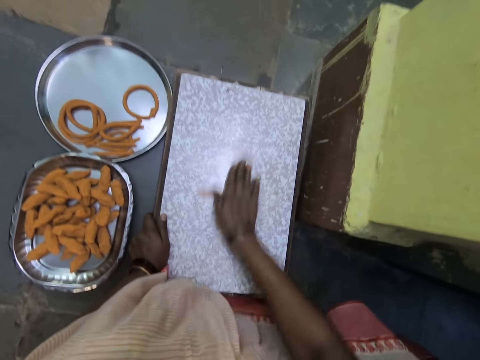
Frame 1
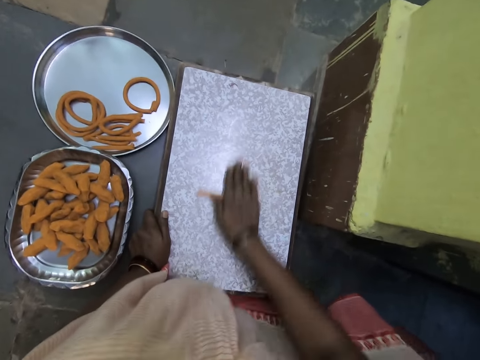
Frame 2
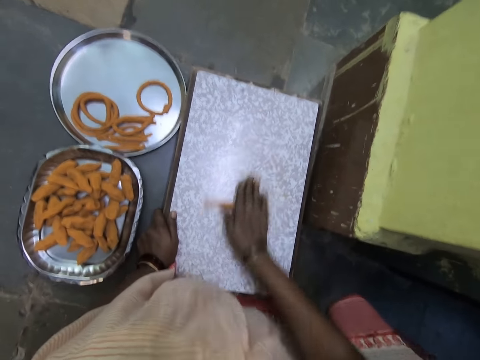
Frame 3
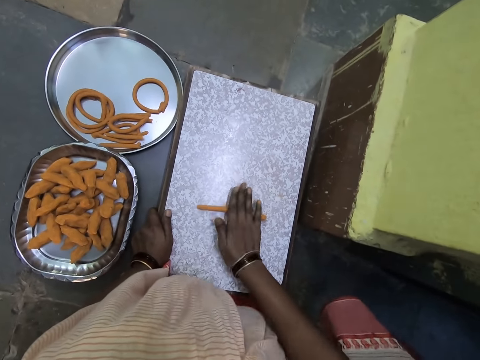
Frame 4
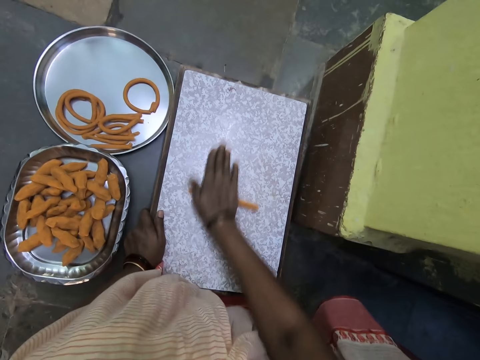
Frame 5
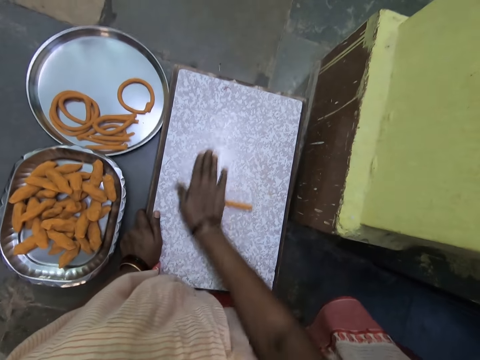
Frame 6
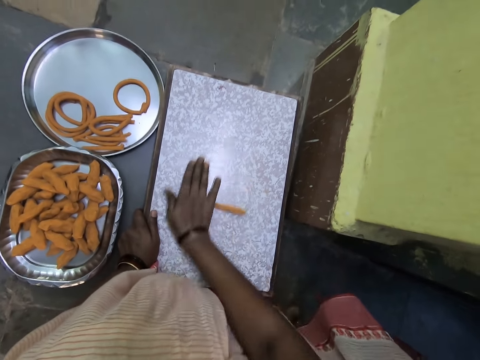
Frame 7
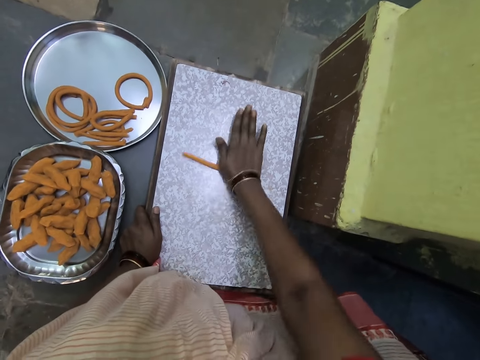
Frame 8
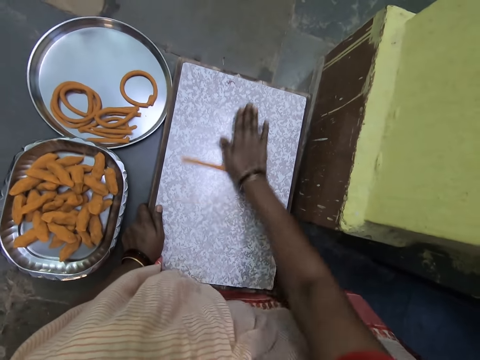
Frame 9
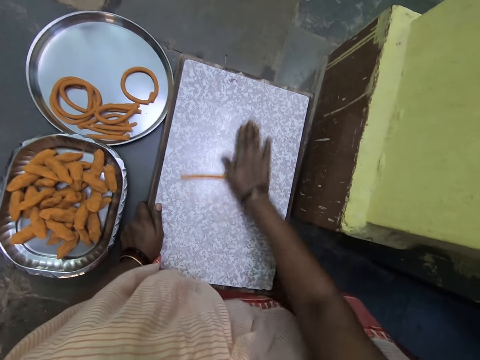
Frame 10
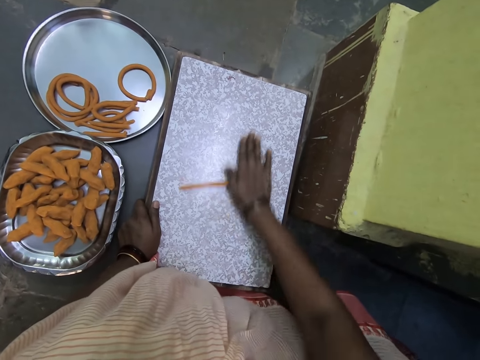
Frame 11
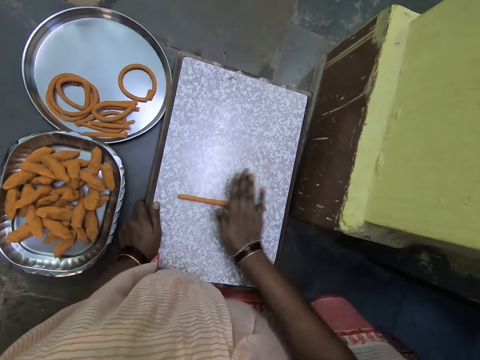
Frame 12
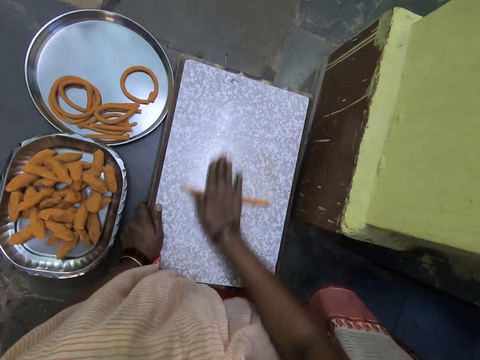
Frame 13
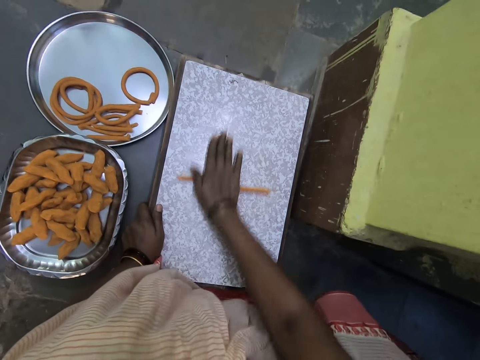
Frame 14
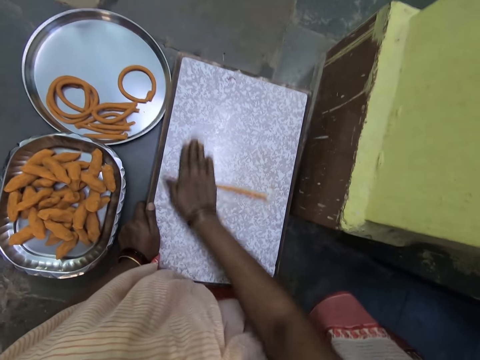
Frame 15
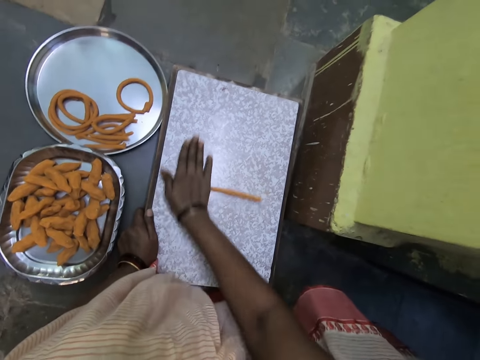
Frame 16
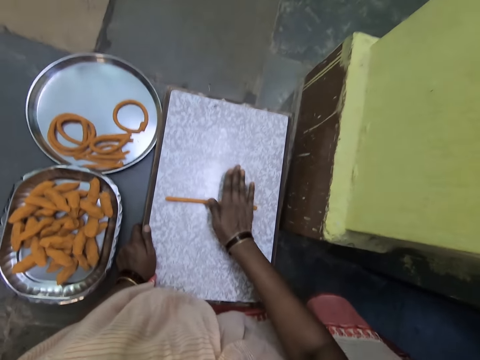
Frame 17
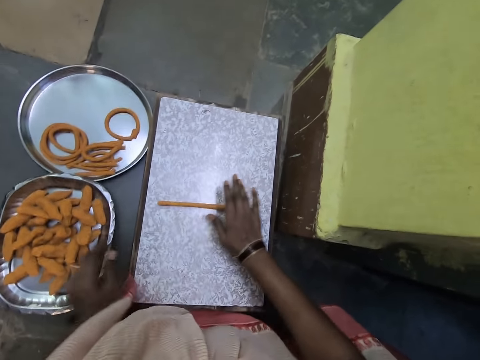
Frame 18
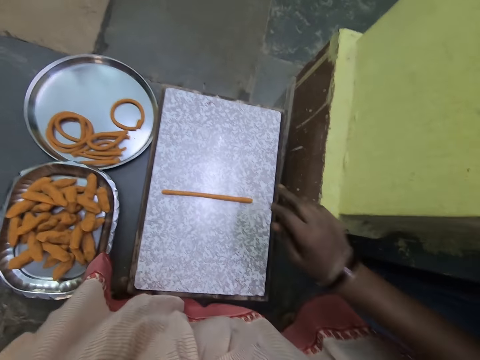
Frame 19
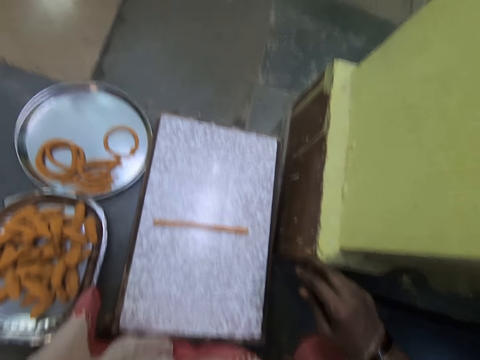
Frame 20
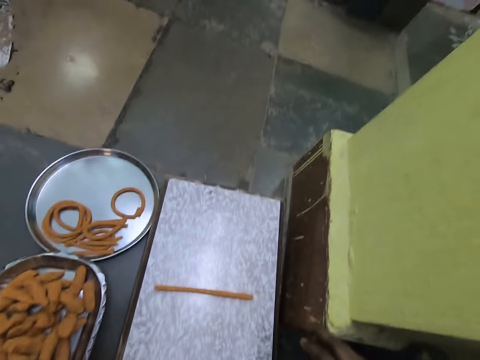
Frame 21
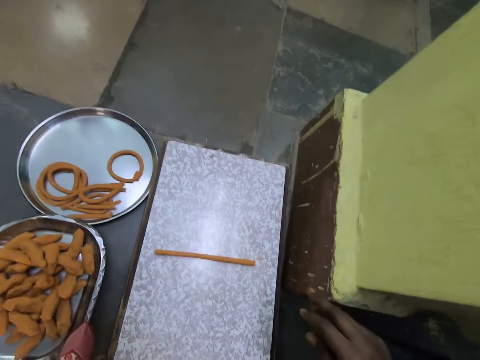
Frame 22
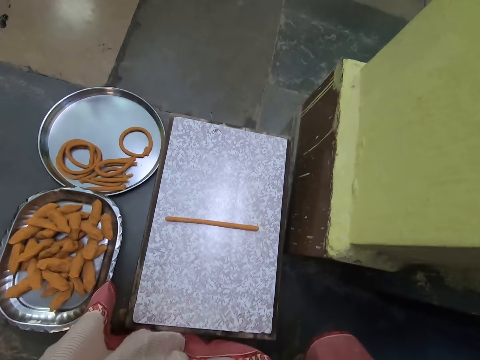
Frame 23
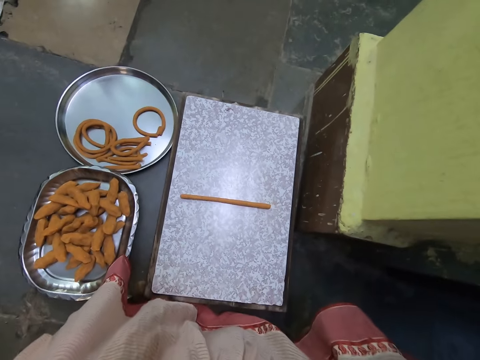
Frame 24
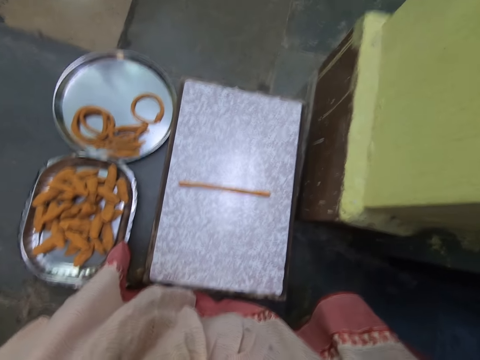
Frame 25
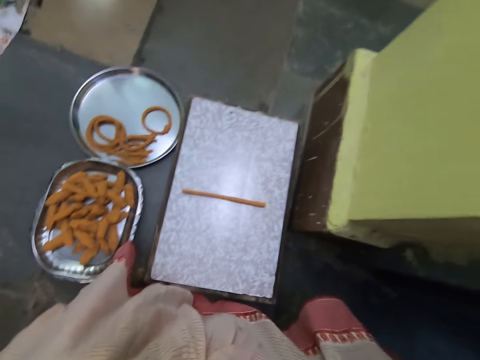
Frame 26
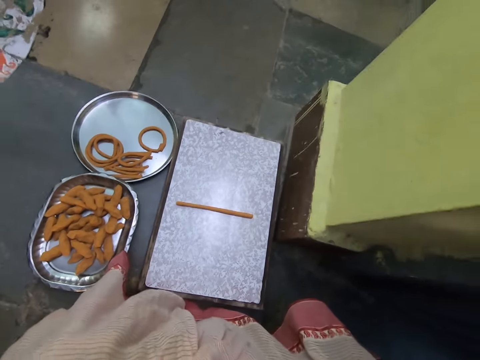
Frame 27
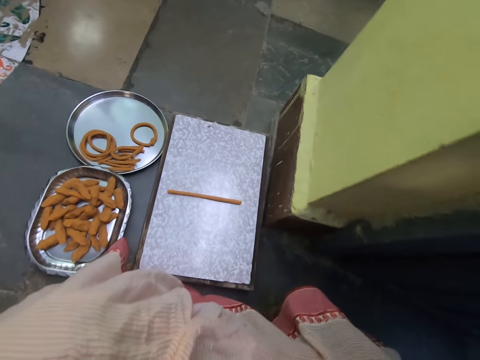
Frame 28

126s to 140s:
The camera wearer stops rolling the dough on the chopping board. They move the hands.

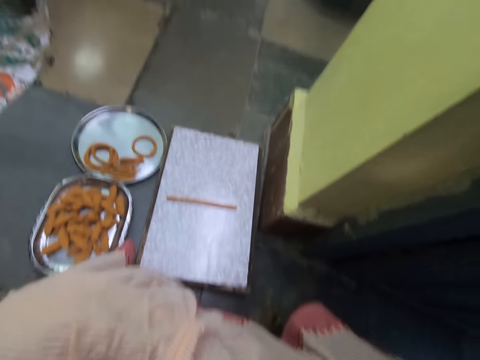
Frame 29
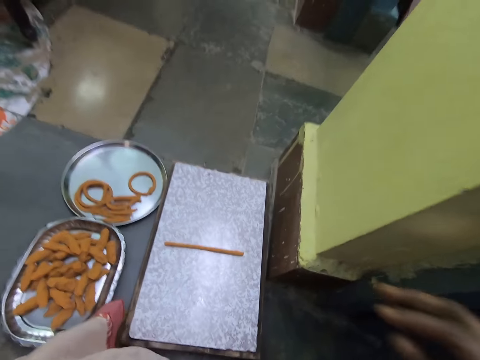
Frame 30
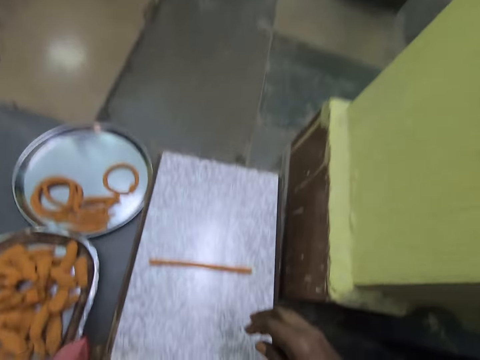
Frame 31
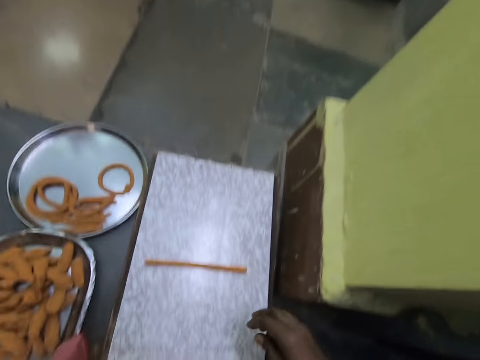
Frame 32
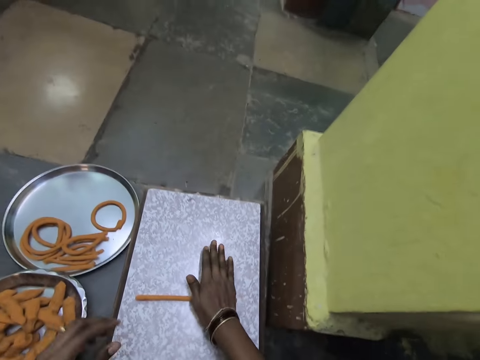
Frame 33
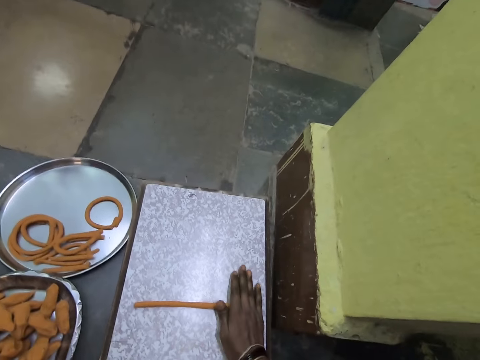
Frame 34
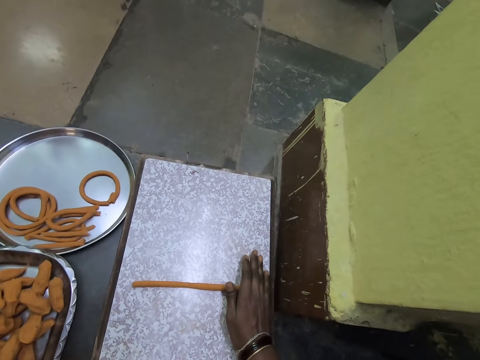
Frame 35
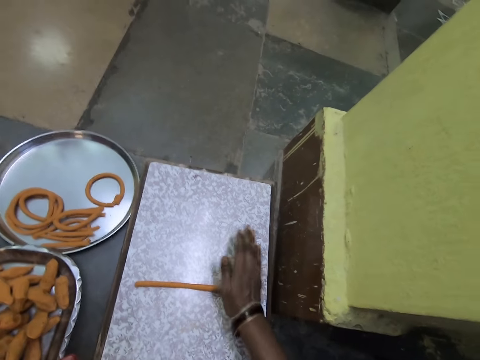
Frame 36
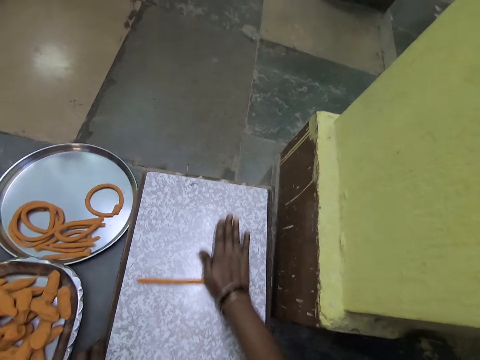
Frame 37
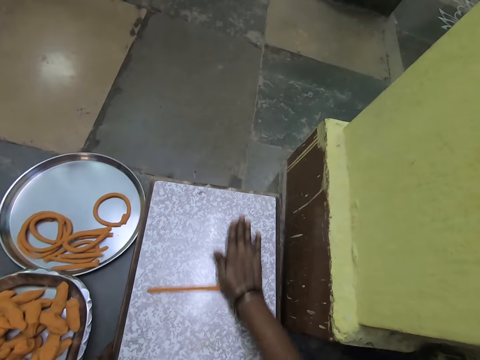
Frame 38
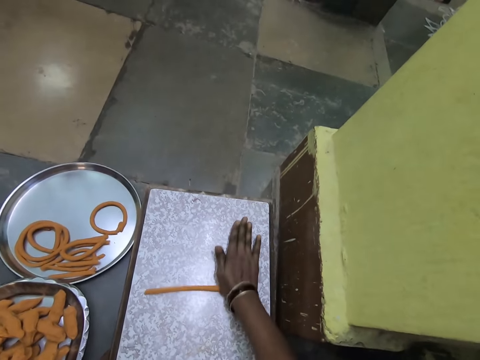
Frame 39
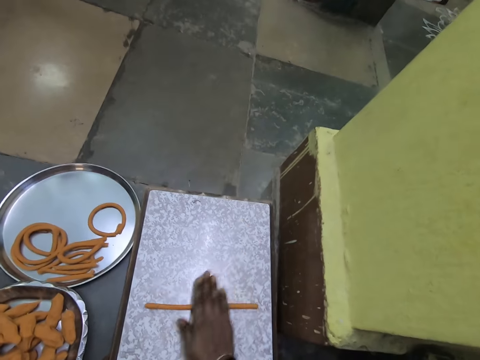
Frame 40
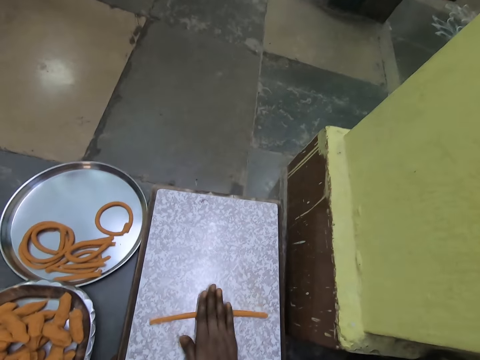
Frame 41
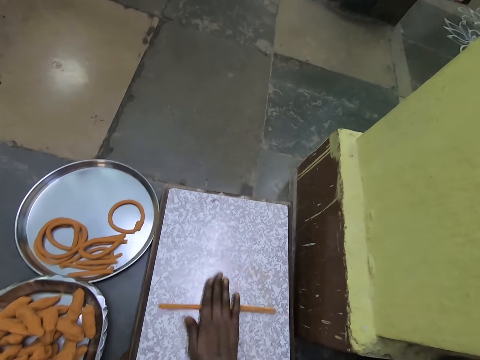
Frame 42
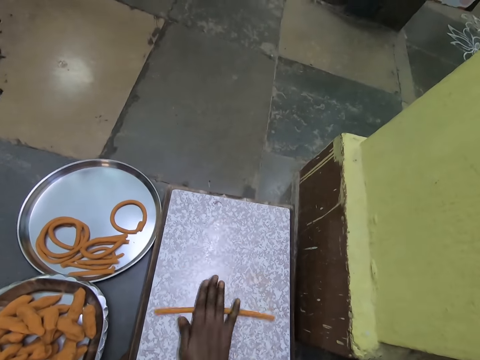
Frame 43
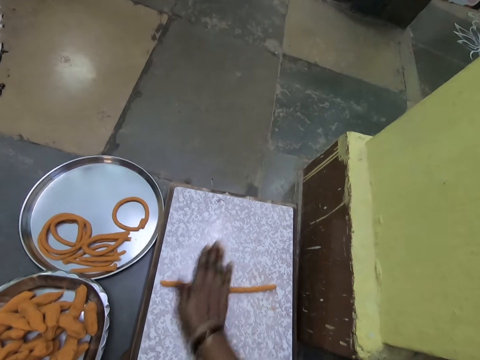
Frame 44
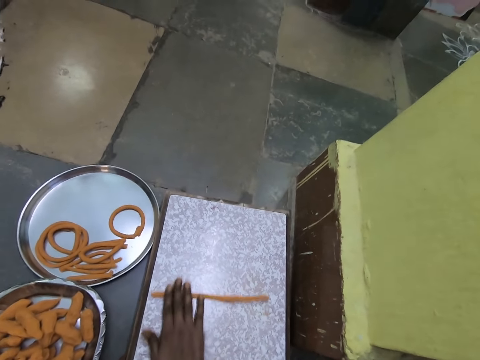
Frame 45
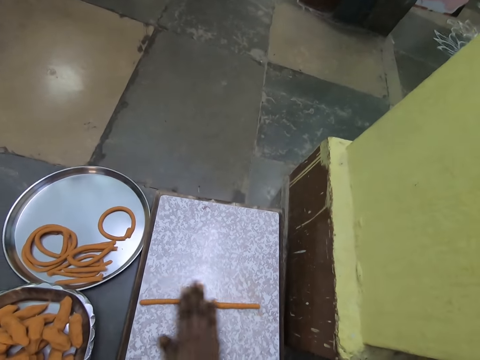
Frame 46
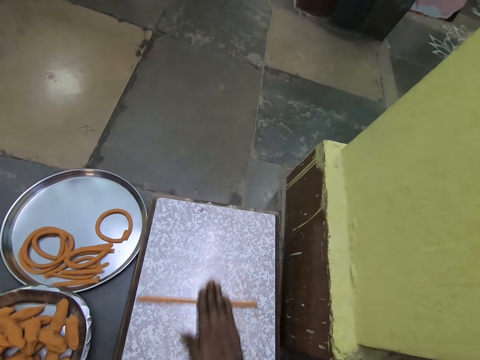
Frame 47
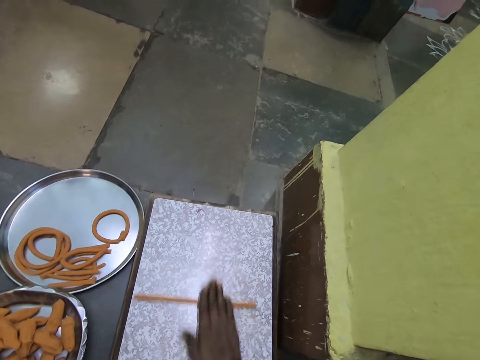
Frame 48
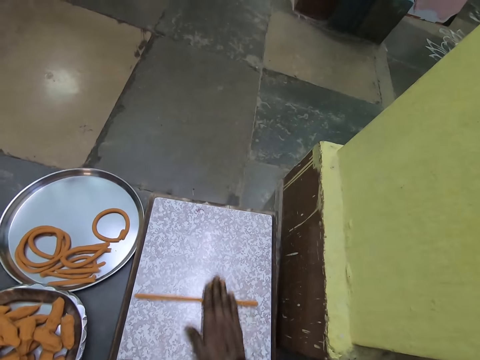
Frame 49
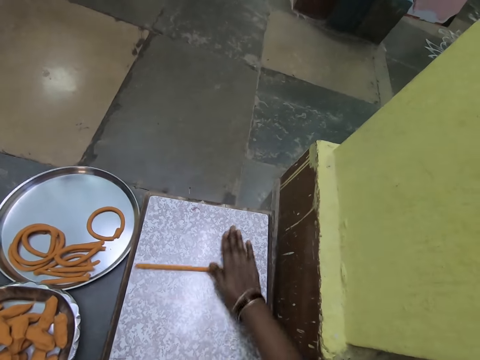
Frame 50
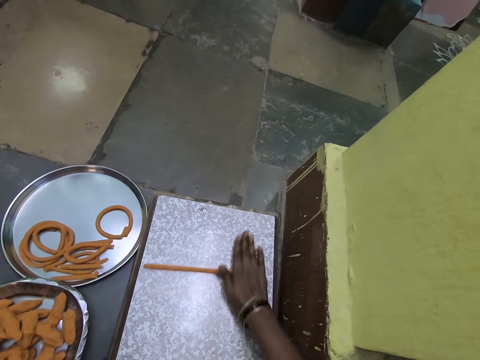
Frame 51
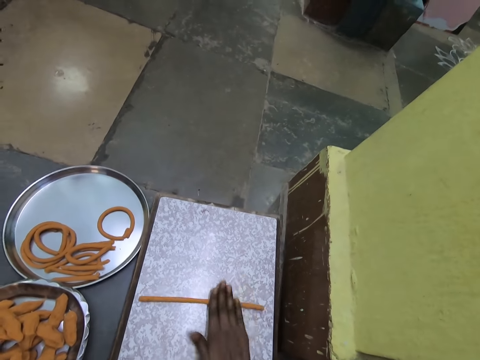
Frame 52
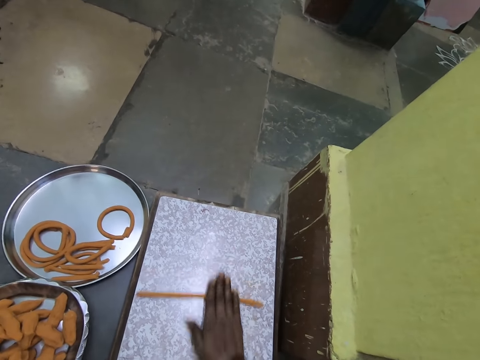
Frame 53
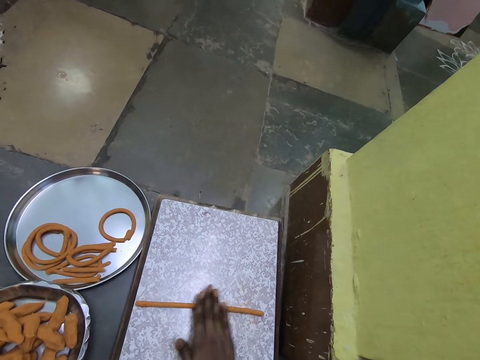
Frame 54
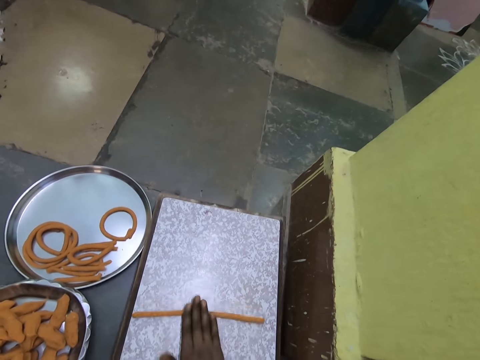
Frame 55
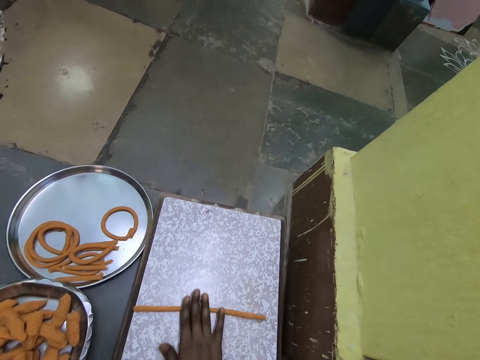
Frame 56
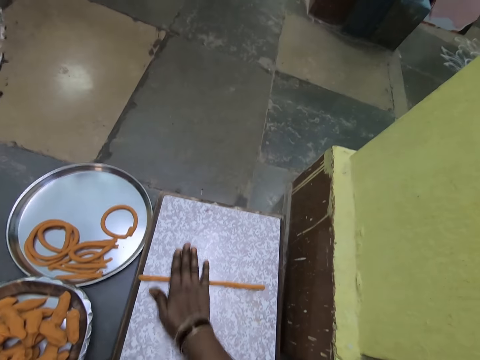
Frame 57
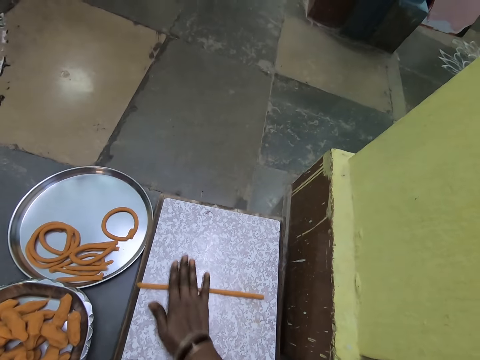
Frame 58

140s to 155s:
The camera wearer rolls the dough with his hand on the chopping board on the floor.
